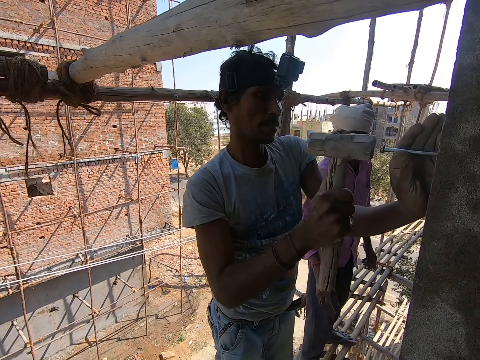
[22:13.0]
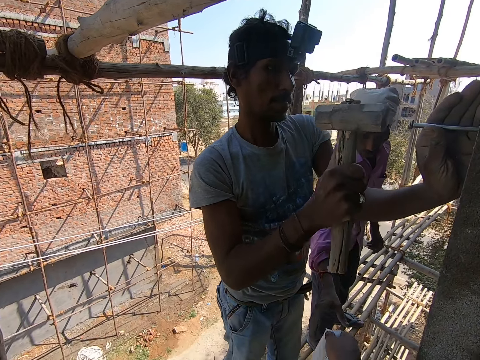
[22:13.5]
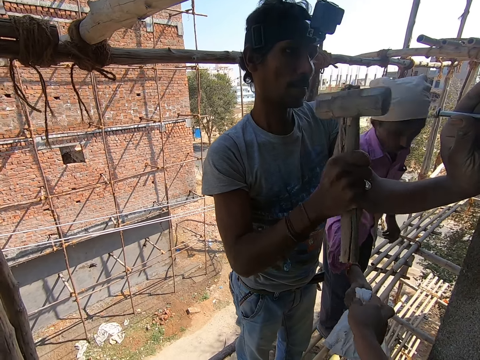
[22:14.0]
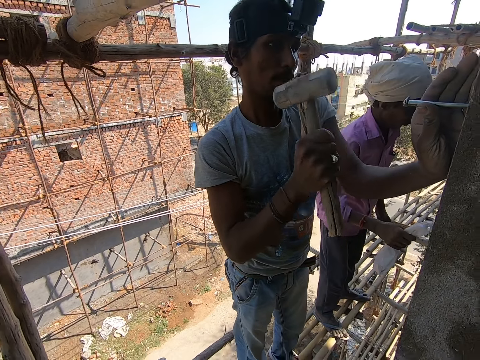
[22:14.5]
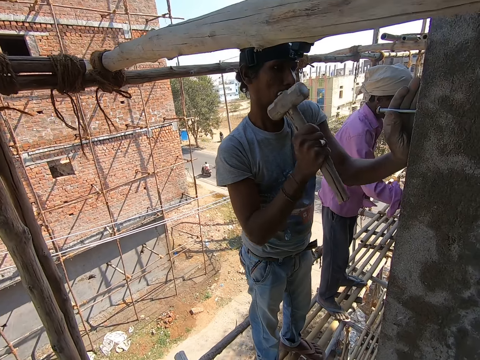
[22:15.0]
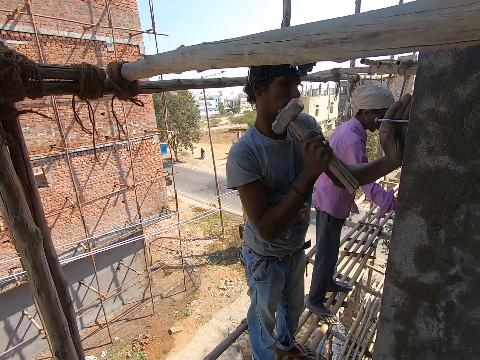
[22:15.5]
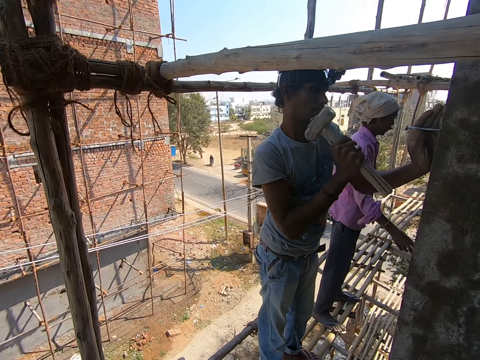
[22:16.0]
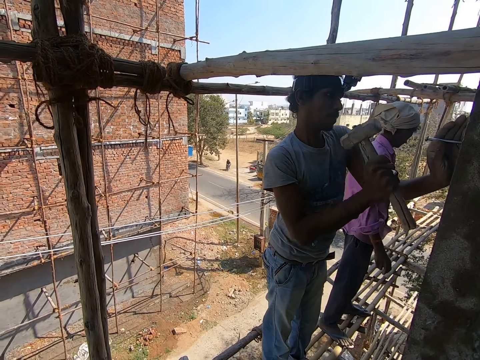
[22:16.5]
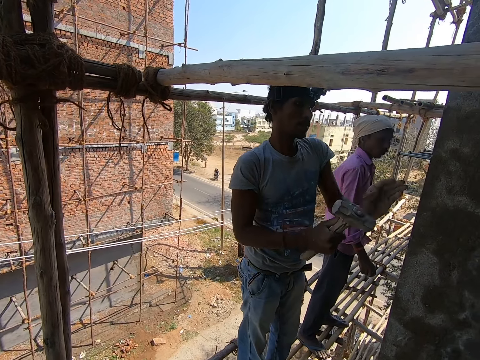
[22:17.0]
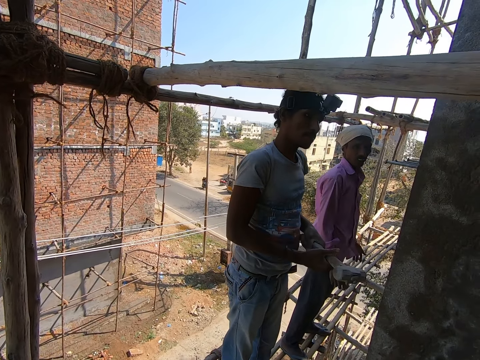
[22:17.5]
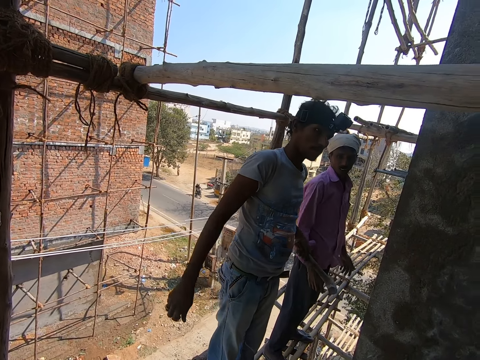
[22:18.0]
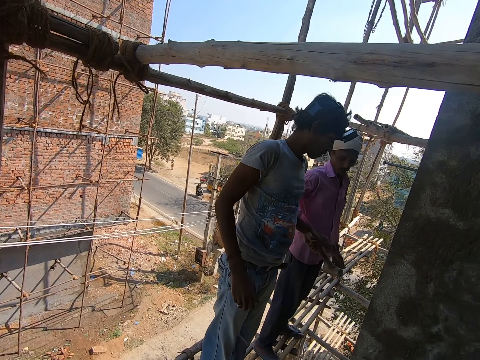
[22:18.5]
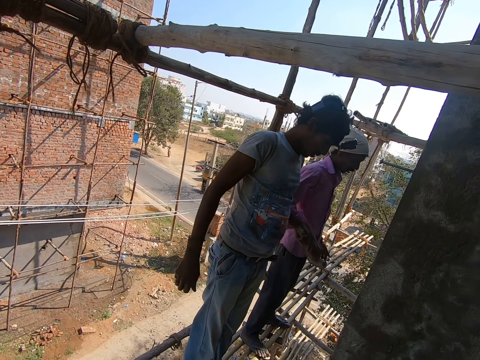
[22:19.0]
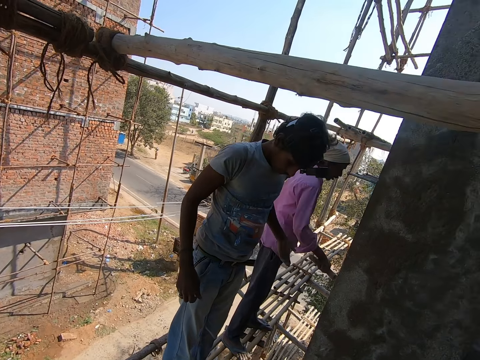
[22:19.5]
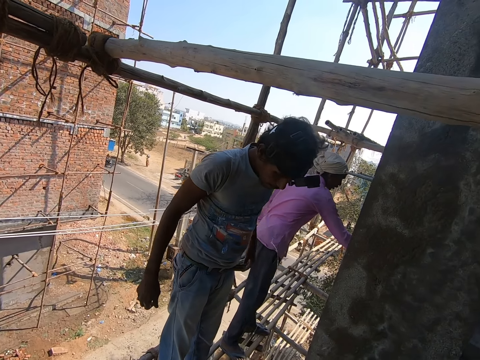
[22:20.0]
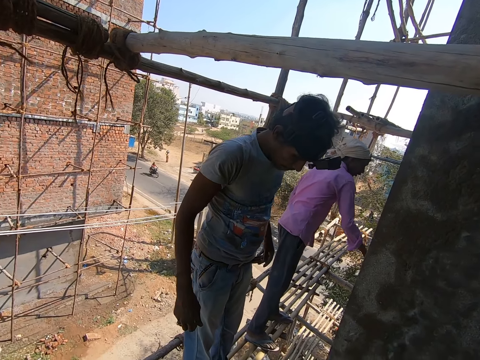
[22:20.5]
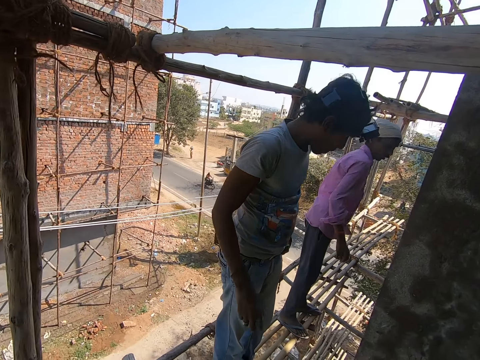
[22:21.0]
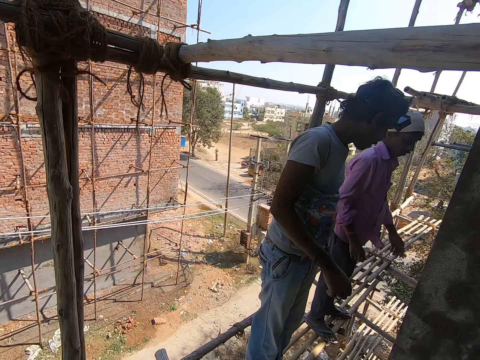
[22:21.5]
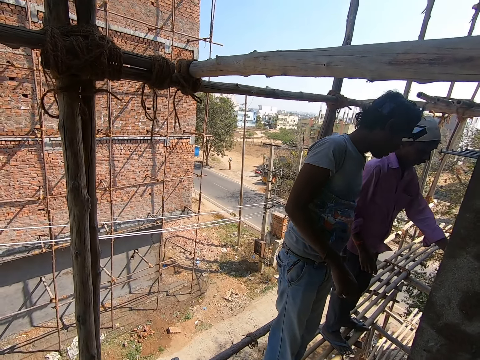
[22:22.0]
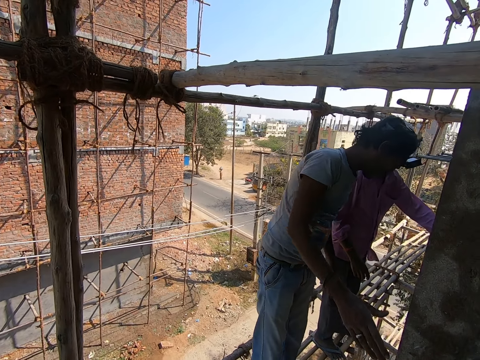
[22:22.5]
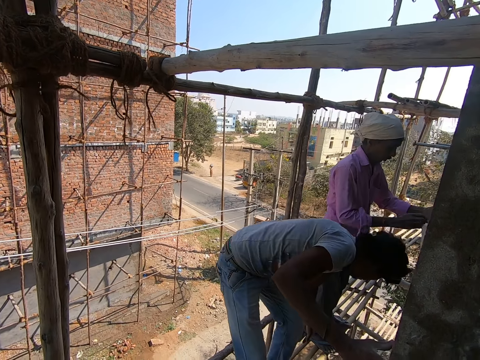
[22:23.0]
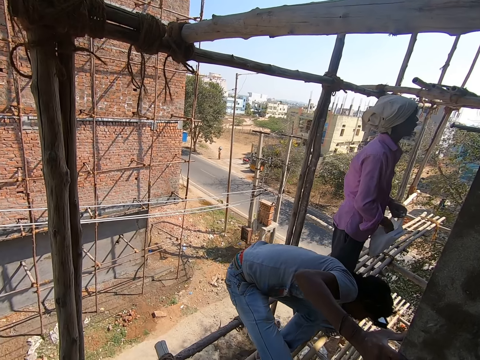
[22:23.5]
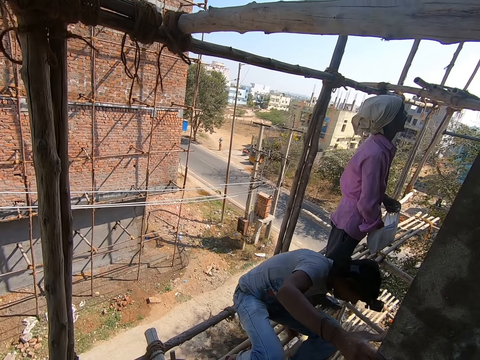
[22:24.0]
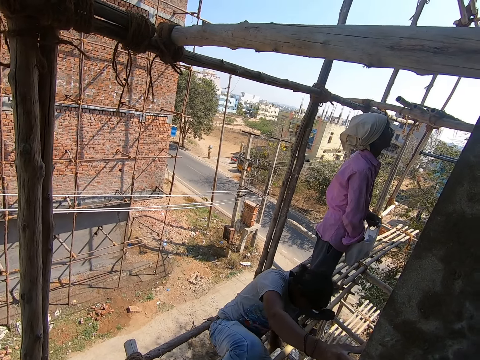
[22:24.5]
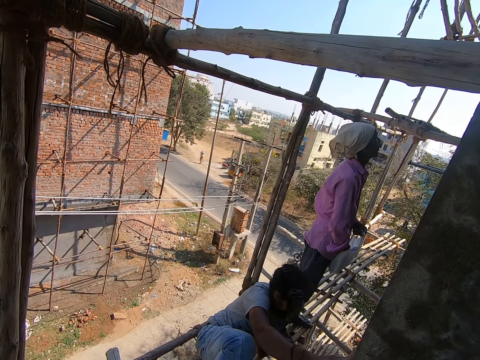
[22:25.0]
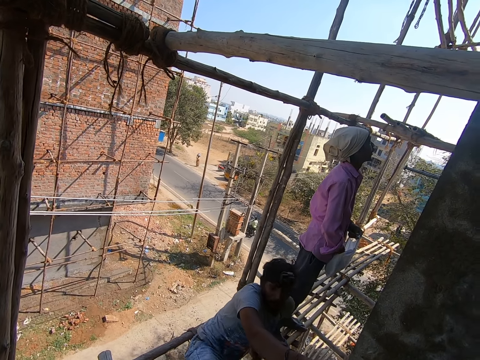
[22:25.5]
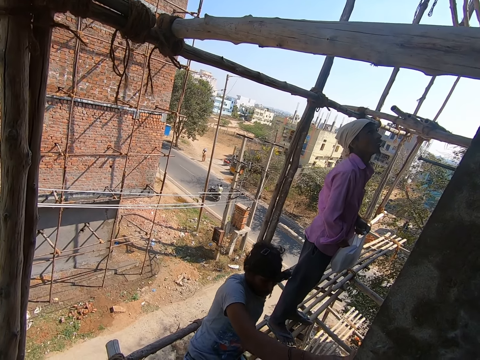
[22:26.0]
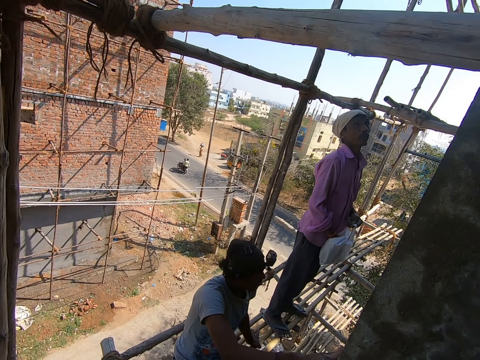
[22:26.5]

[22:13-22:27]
The camera wearer passes the plastic bag to a man with his right hand. The man drops the nylon on the scaffolding with his right hand. Another man hits a nail on the wall with a hammer. The other man passes the hammer to the first man with his left hand. The first man drops the hammer on the scaffolding with his right hand. The first man picks up the nylon with his left hand and picks nails from the nylon with his right hand. The other man bends beside the rails and sits on the scaffolding. The first man holds the plastic bag. The first man and the other man converse with a third man.

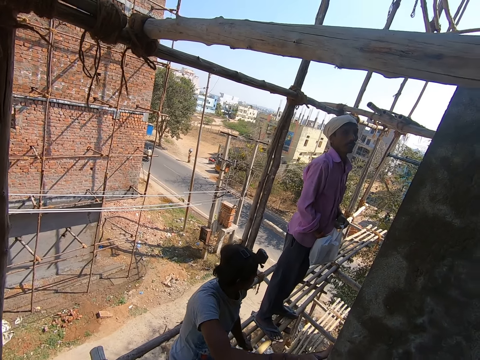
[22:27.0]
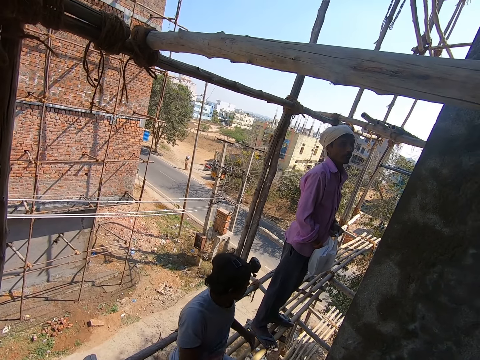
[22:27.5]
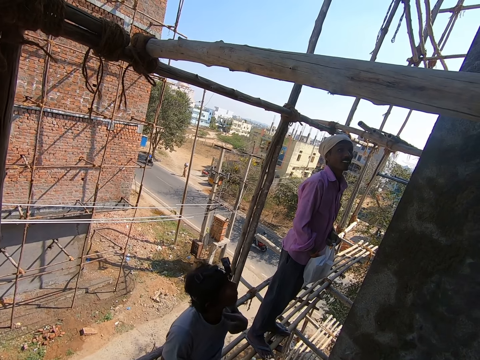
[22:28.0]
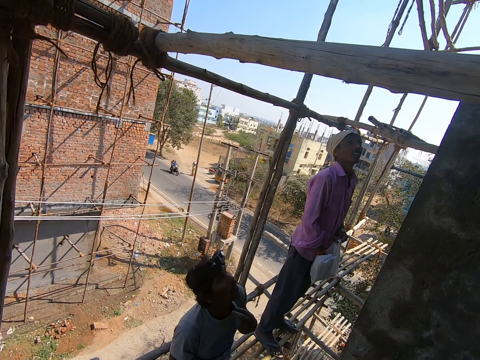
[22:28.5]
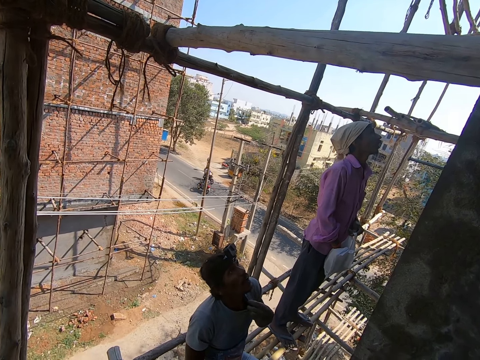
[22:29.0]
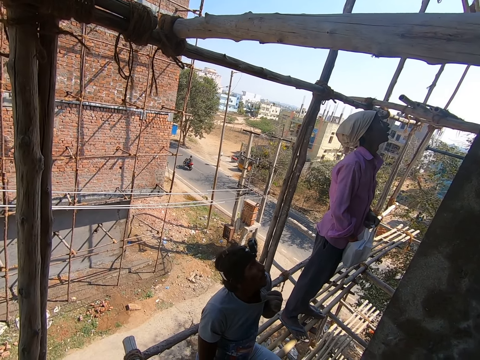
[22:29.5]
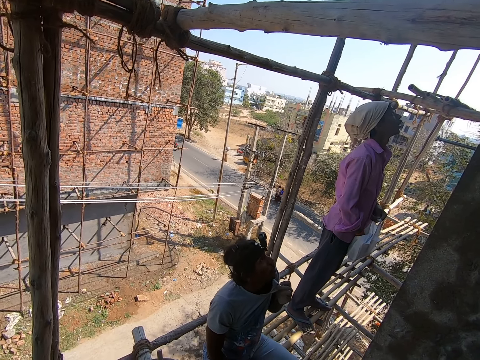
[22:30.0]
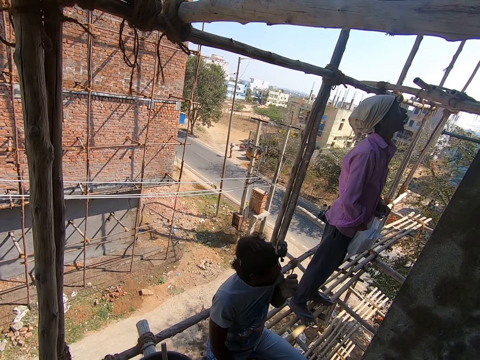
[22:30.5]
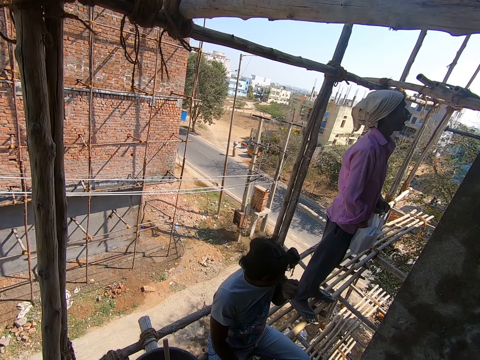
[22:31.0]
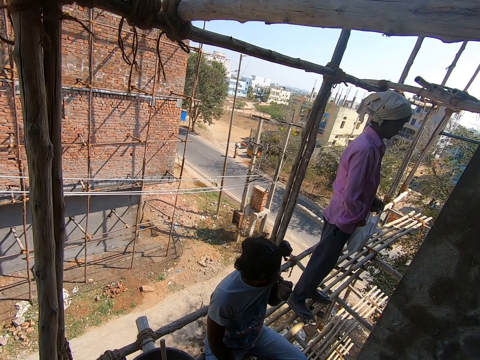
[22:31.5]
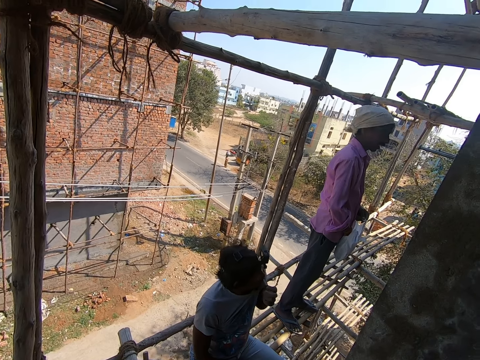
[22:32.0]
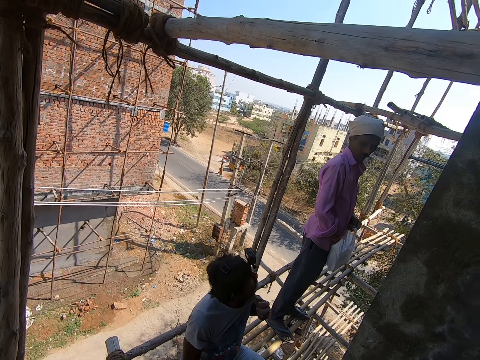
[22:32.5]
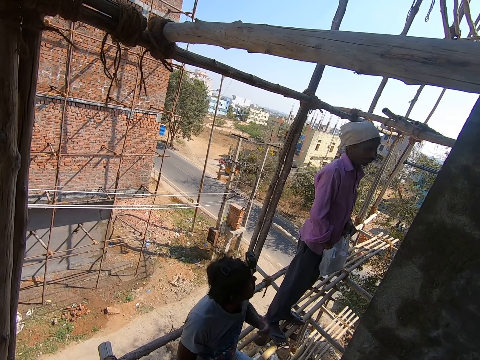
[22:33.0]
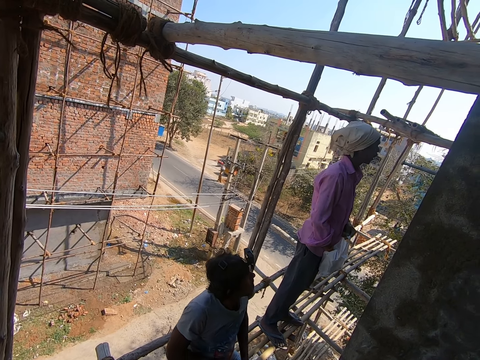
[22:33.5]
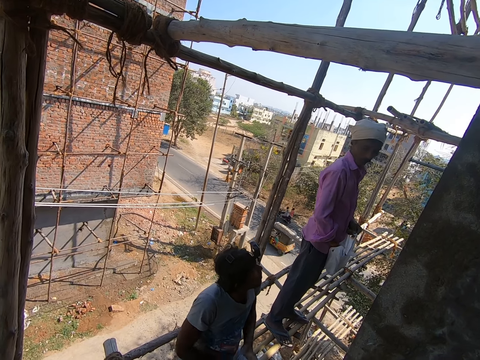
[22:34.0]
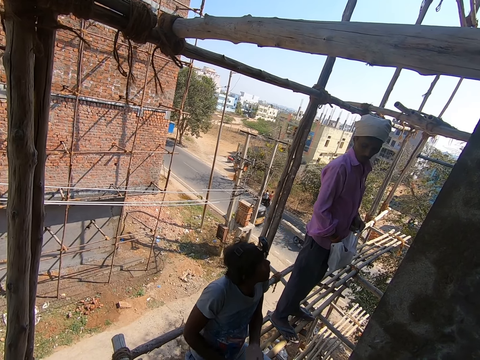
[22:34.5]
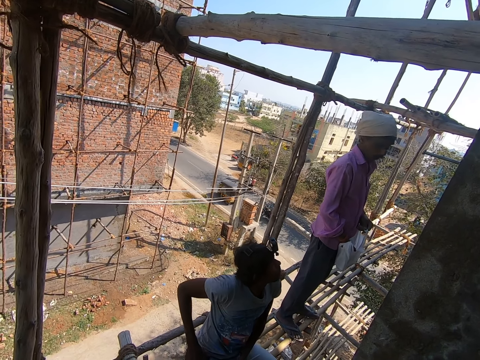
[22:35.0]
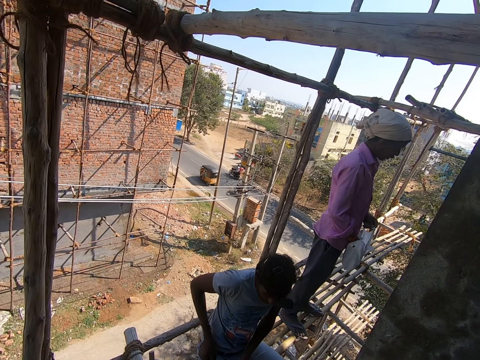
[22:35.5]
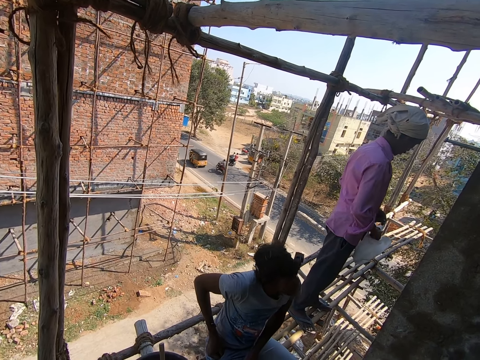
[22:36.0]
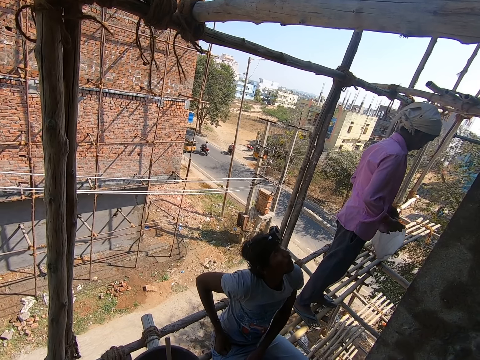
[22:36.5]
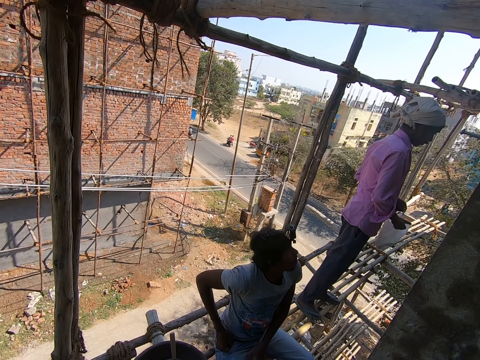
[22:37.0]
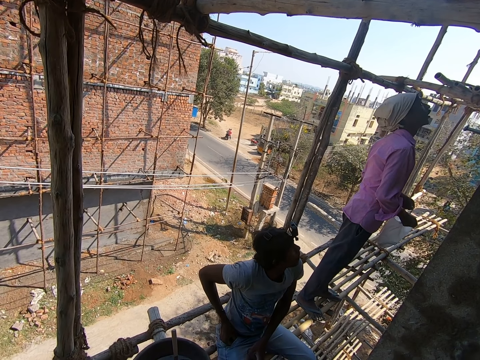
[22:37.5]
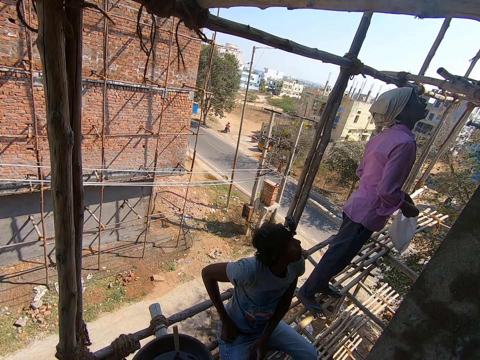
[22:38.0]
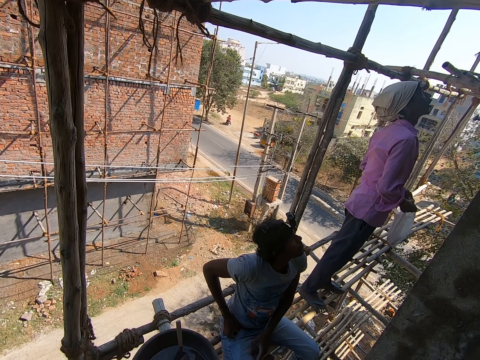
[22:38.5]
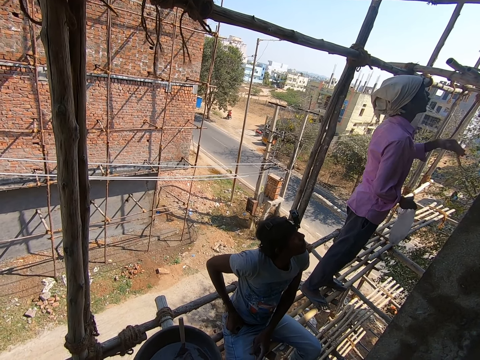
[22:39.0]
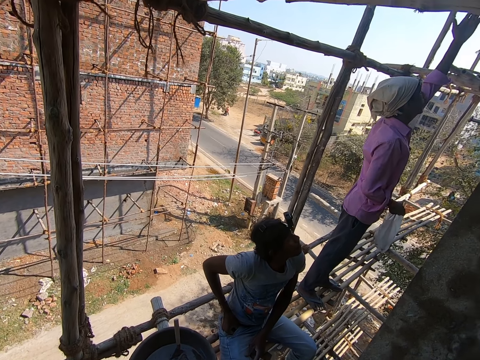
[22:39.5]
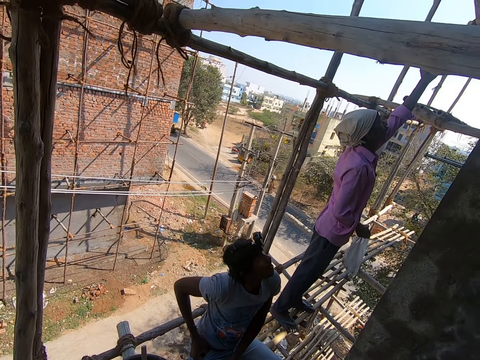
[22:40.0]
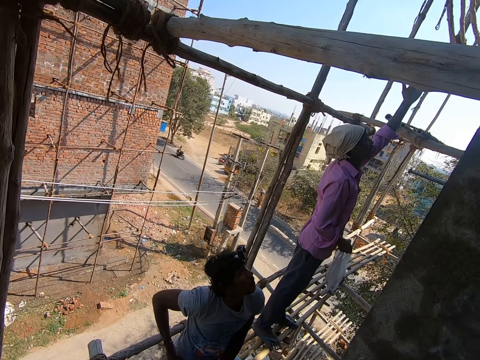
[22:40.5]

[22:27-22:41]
A man looks up. The man cleans his mouth with his cloth and wipes his nose with the cloth. The man talks to another man. The first man dusts his hands and touches the pocket. The other man looks up and points up.
